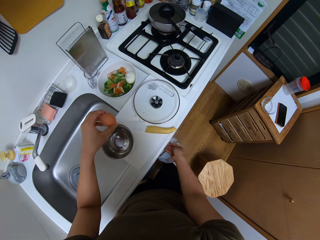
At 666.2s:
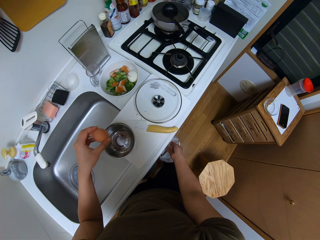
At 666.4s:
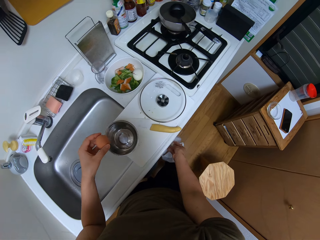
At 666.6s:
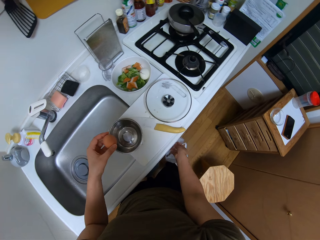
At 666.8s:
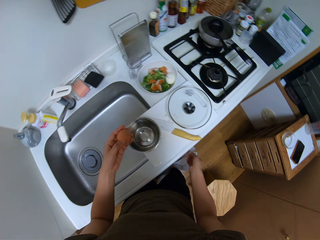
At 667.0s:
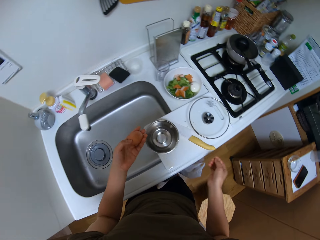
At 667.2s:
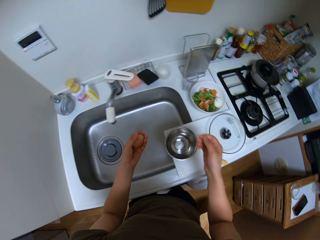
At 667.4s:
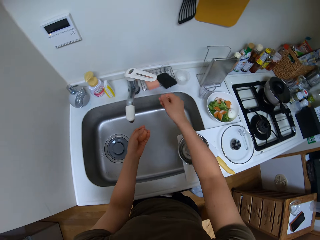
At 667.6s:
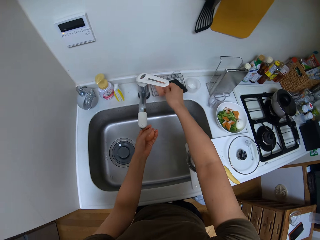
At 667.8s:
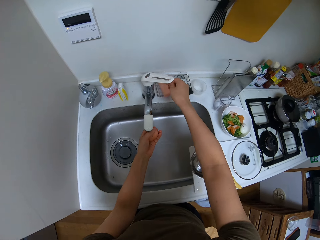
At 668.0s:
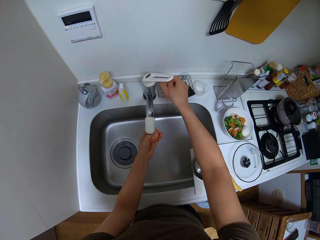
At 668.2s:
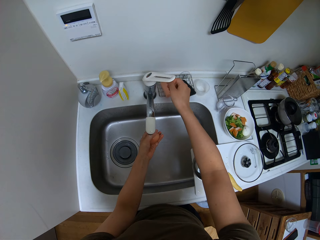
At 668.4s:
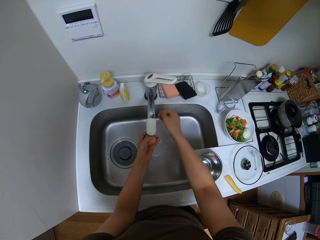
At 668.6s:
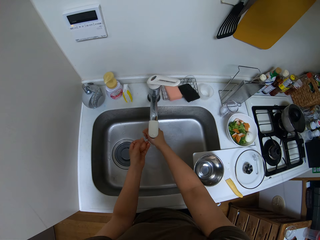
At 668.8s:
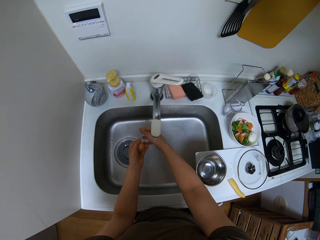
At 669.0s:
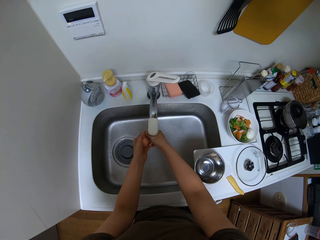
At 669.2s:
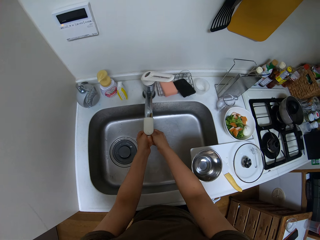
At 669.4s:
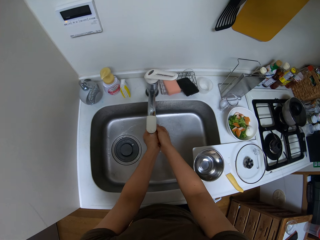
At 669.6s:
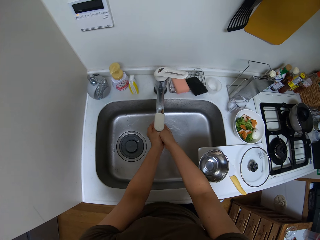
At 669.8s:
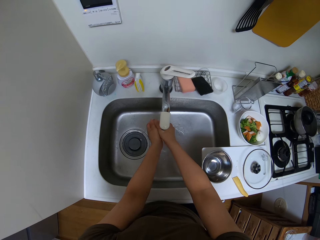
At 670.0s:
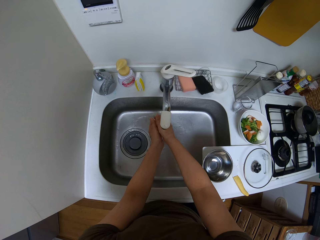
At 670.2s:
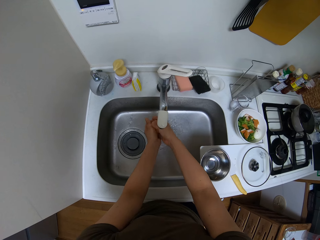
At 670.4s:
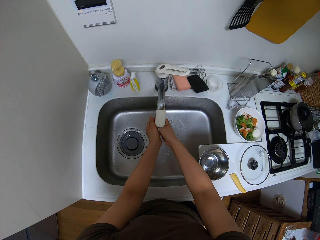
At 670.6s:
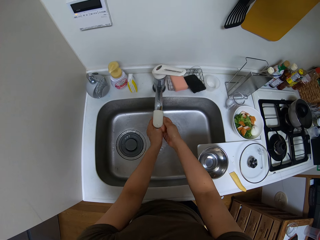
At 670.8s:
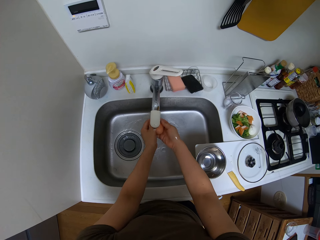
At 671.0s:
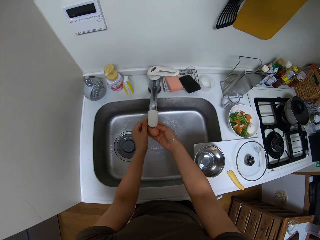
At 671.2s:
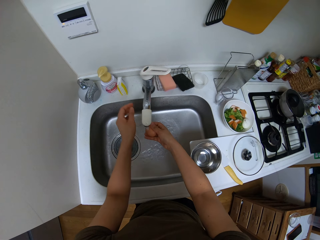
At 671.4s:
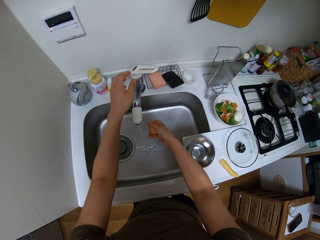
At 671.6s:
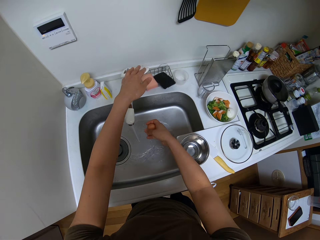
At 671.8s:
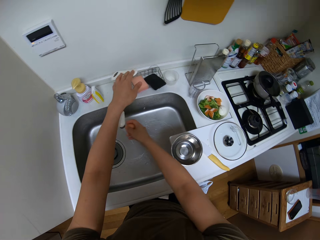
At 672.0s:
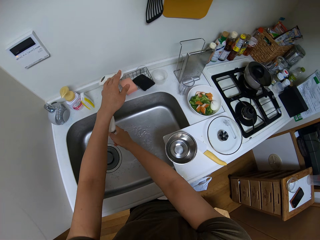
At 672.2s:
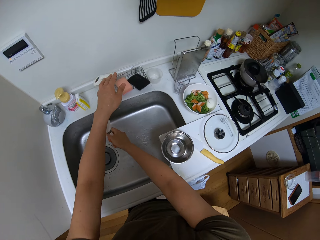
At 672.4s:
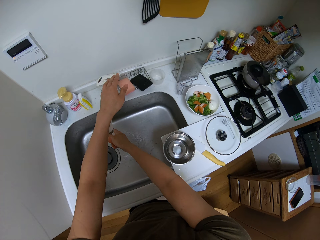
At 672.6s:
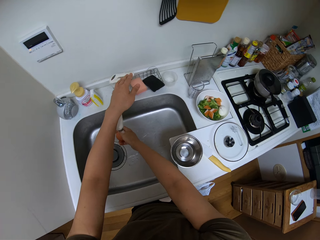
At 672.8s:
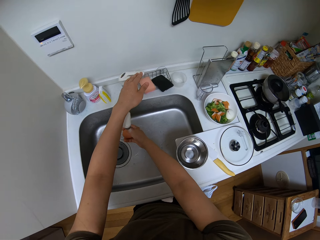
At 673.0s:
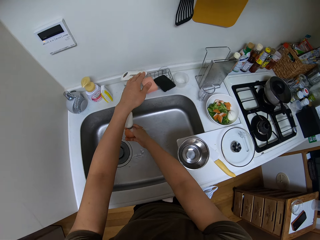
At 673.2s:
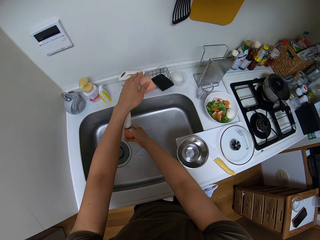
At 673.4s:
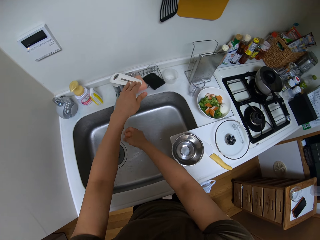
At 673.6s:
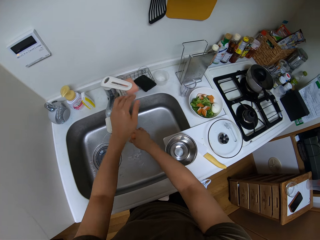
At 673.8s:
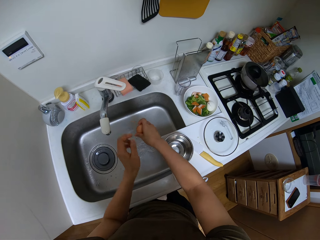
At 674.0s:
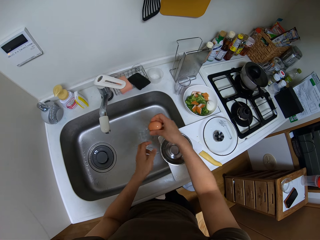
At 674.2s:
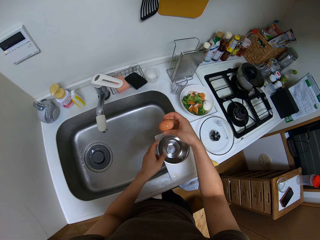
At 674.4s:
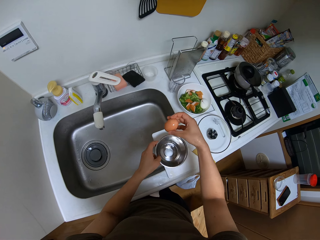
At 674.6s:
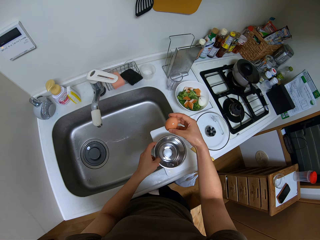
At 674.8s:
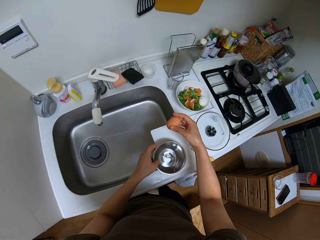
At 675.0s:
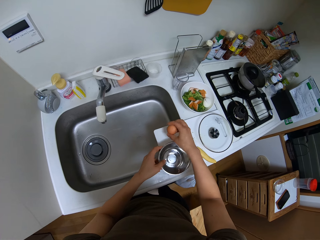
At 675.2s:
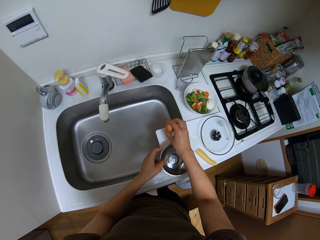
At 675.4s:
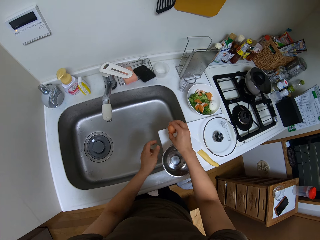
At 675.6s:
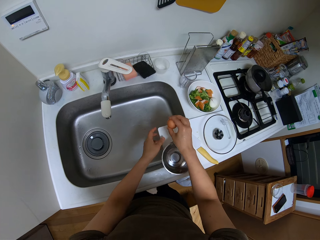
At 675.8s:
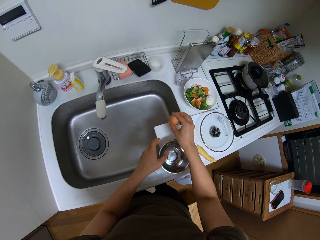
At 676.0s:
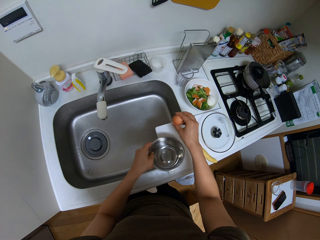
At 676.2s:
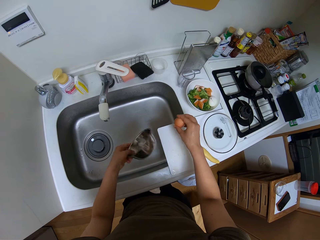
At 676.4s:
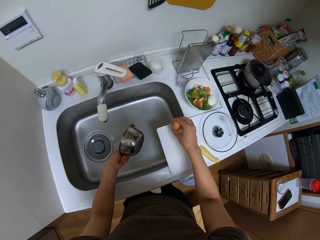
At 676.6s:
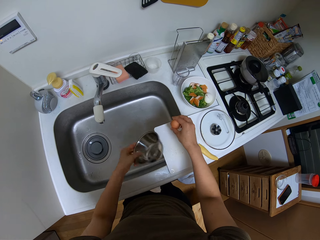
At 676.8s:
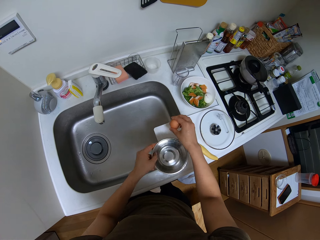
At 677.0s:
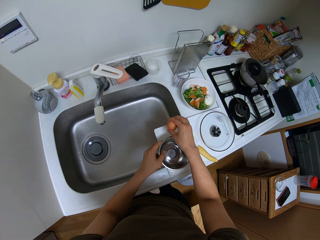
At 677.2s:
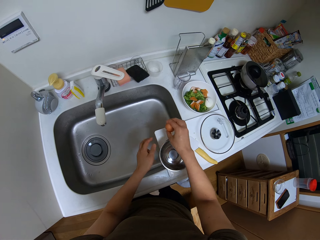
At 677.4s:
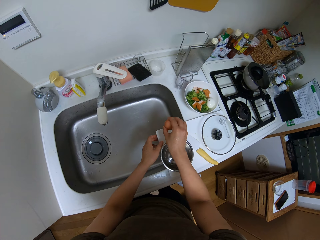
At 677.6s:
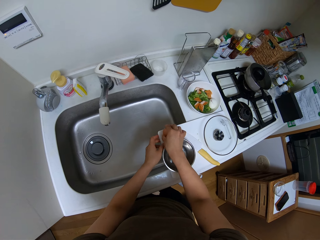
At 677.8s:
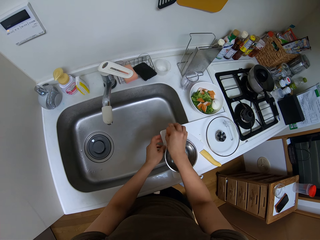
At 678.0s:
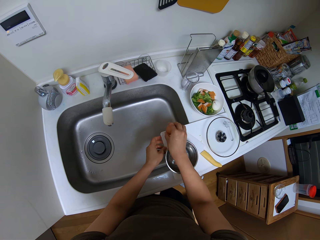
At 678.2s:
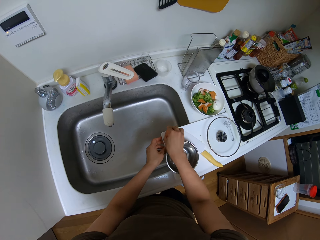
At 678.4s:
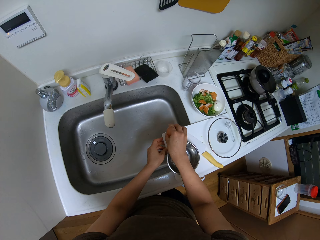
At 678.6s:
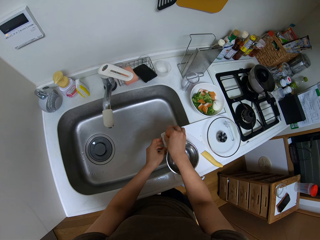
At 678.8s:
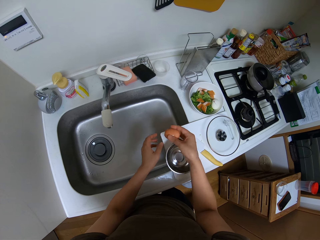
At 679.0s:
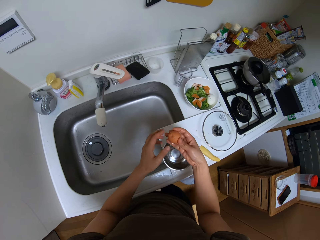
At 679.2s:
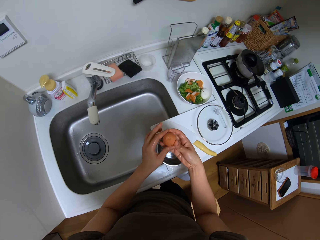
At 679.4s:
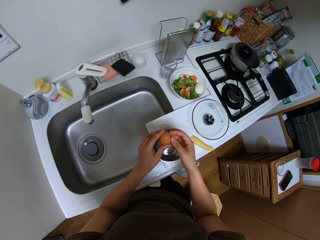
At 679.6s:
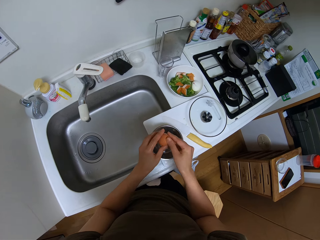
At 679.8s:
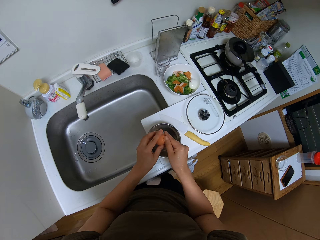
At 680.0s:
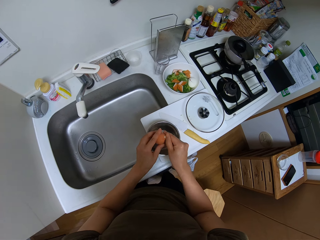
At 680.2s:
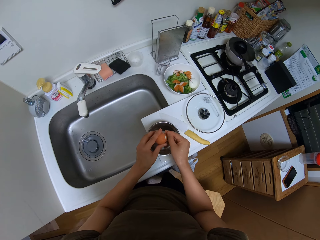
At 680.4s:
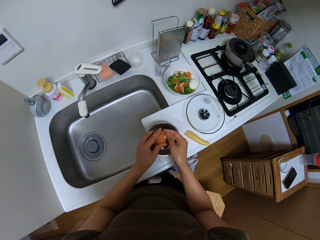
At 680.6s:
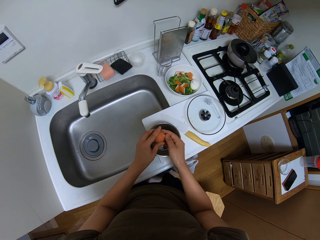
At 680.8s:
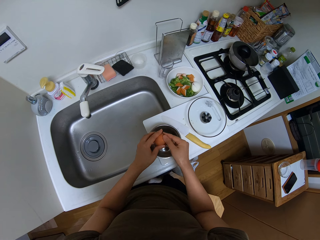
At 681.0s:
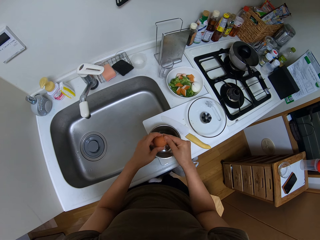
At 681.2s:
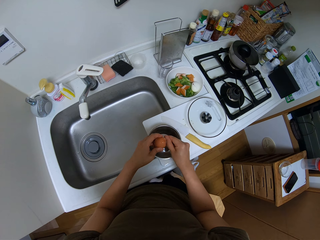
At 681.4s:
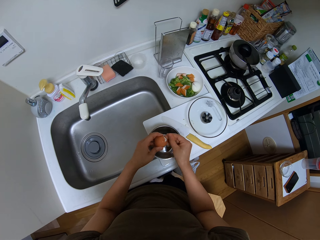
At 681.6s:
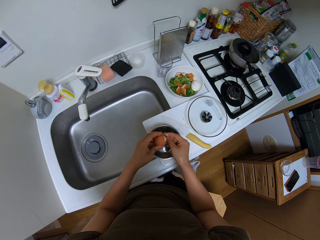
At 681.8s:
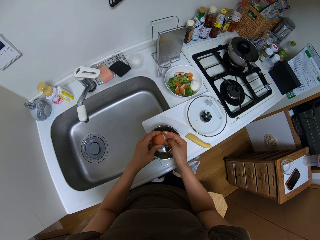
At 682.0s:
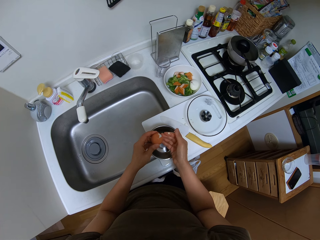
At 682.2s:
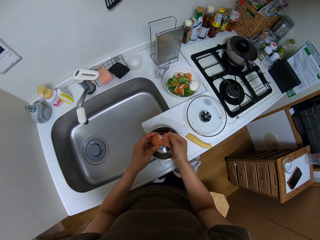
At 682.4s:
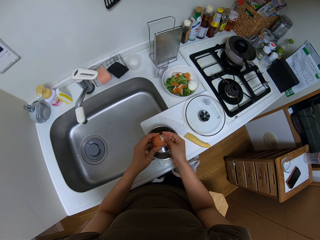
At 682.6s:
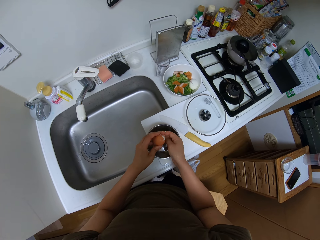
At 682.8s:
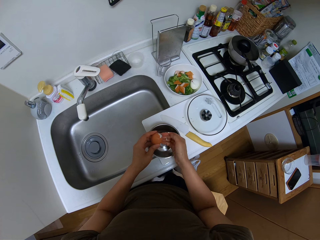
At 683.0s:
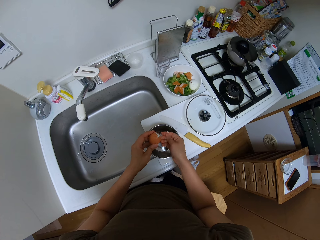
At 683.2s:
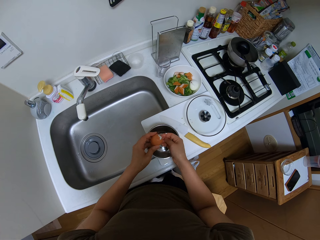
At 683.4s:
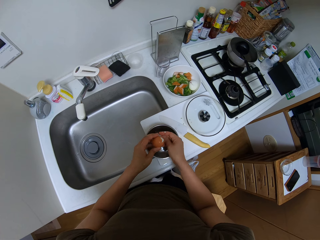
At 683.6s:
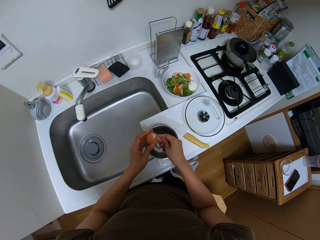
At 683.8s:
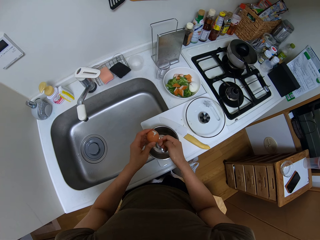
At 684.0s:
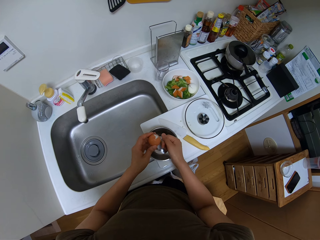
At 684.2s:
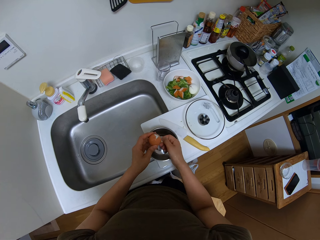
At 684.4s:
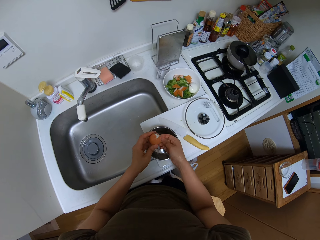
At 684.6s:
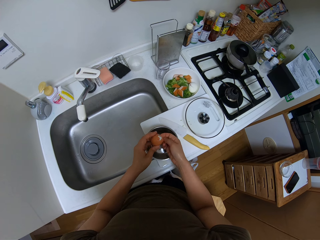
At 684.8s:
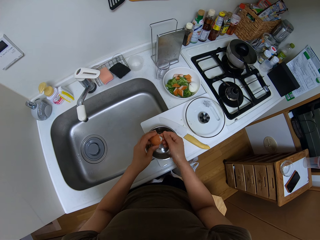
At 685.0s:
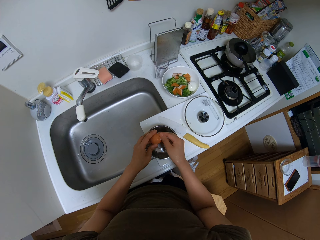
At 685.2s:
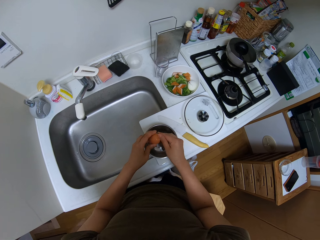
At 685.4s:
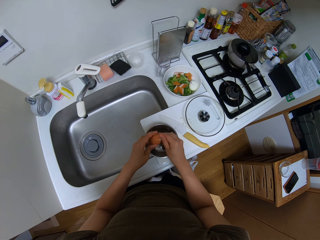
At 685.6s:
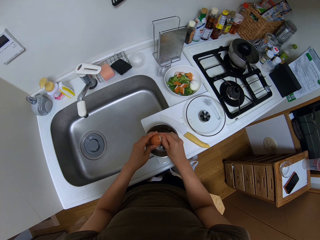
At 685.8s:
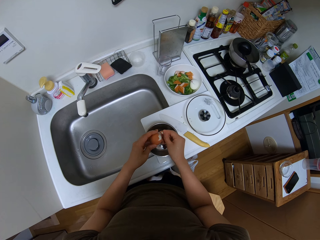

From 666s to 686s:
The camera wearer picks up the other egg from the countertop. They open the tap. They rinse the boiled egg in running water. They close the tap. They move the bowl on the chopping board. They hold the metal bowl. They pour water from the bowl to the sink. They put the bowl on the chopping board. They beat the egg on the countertop. They peel the egg.
